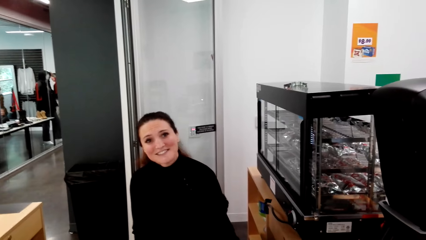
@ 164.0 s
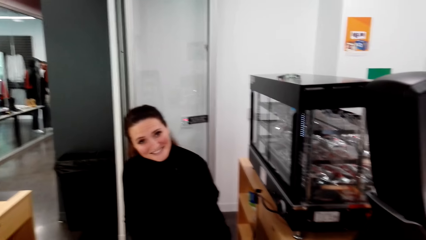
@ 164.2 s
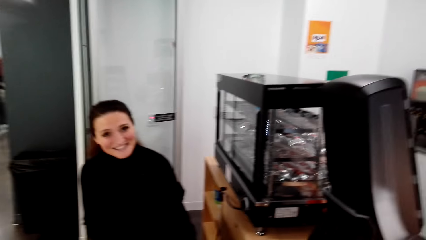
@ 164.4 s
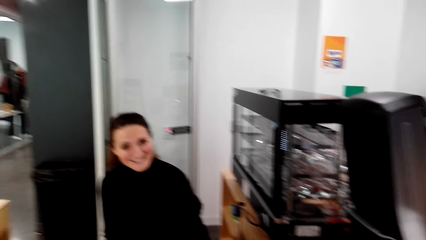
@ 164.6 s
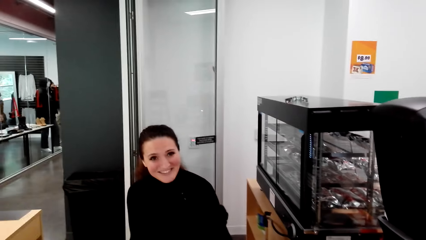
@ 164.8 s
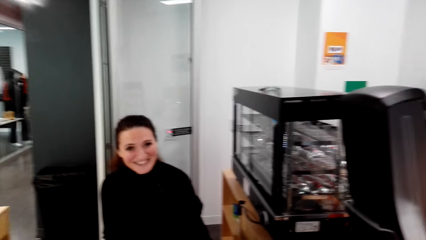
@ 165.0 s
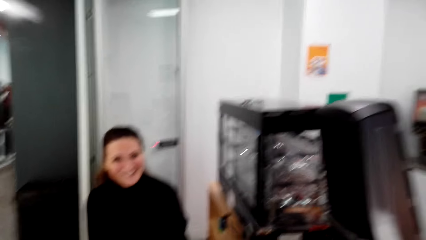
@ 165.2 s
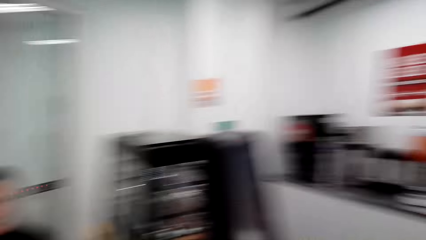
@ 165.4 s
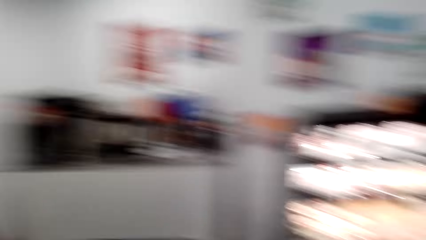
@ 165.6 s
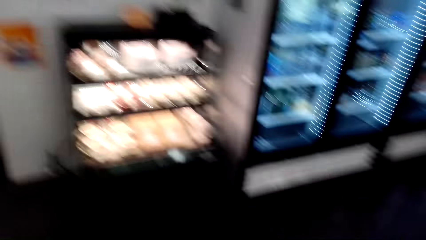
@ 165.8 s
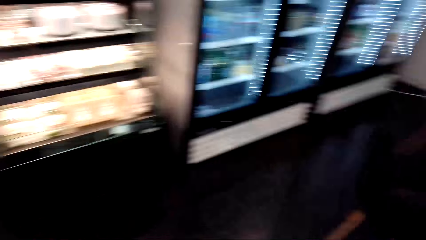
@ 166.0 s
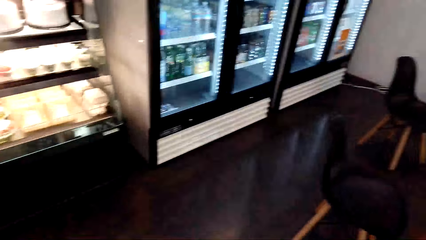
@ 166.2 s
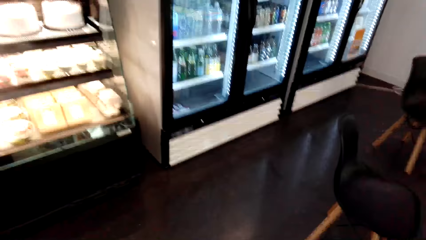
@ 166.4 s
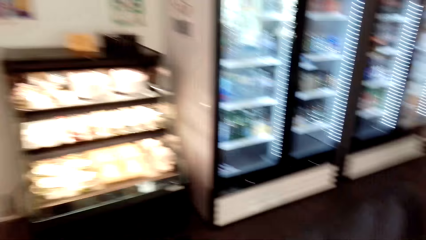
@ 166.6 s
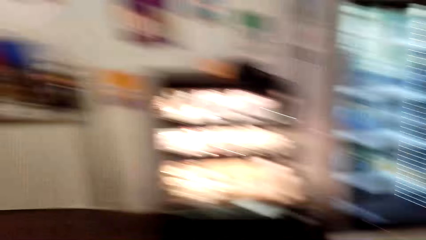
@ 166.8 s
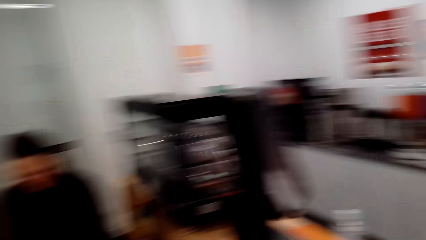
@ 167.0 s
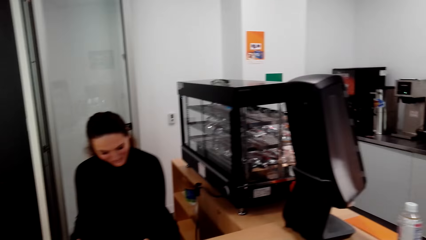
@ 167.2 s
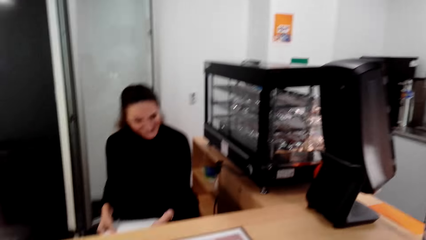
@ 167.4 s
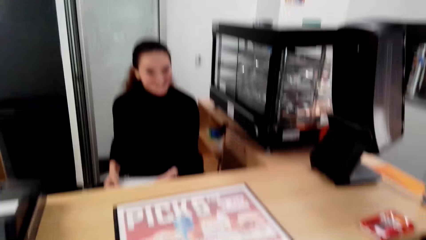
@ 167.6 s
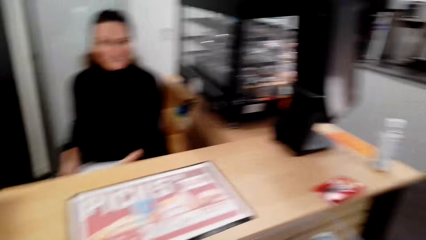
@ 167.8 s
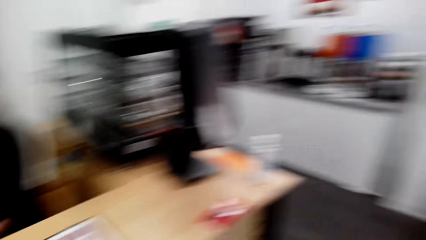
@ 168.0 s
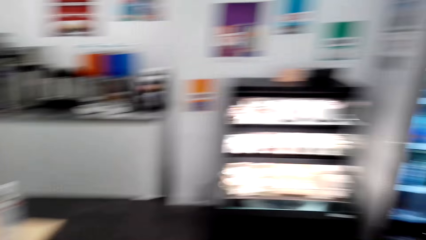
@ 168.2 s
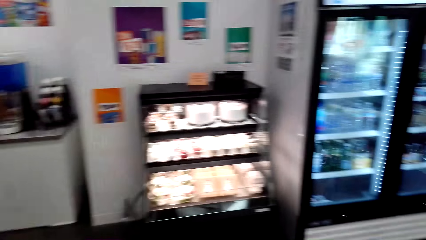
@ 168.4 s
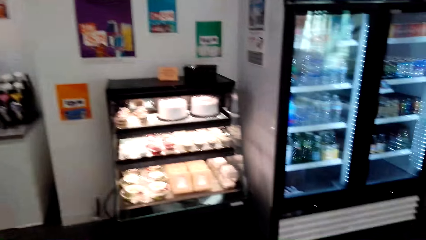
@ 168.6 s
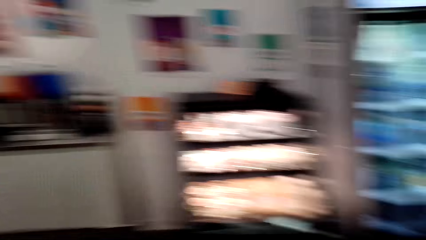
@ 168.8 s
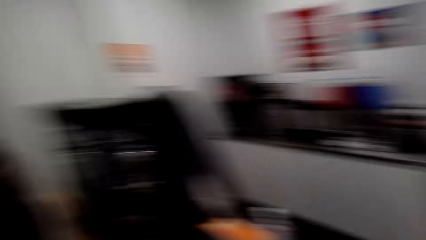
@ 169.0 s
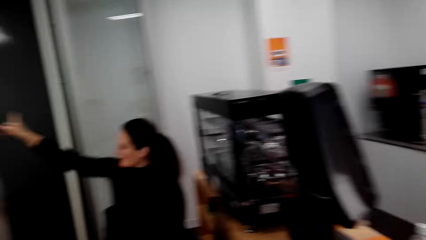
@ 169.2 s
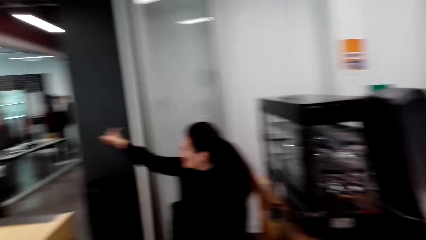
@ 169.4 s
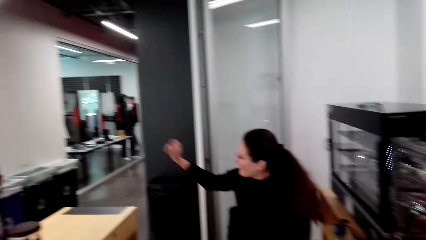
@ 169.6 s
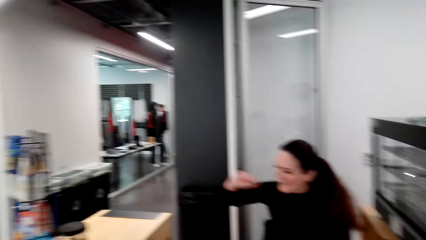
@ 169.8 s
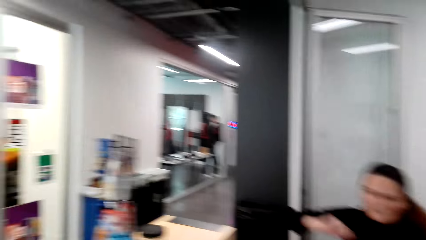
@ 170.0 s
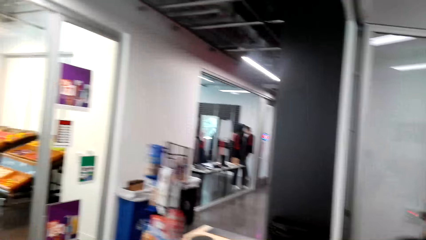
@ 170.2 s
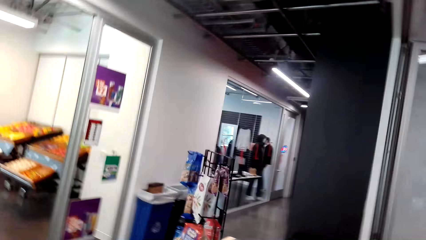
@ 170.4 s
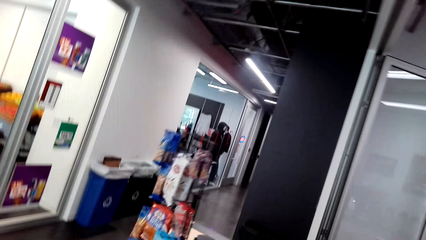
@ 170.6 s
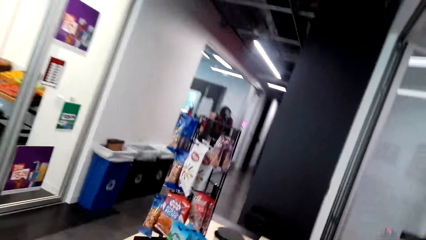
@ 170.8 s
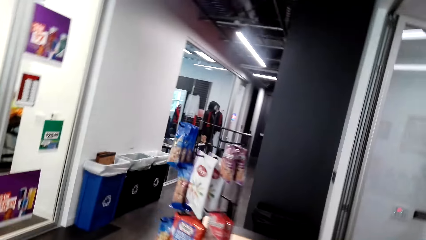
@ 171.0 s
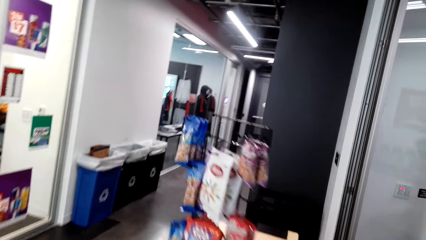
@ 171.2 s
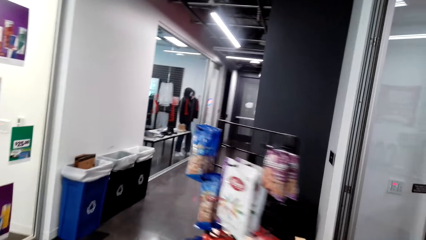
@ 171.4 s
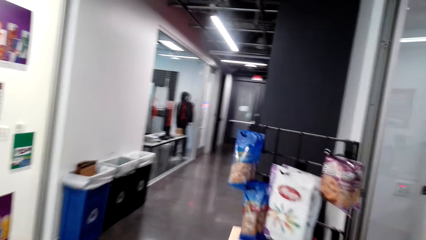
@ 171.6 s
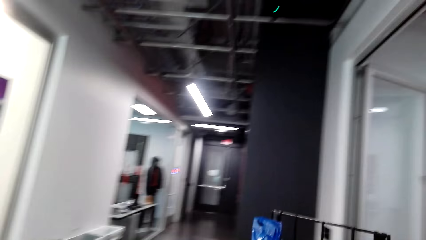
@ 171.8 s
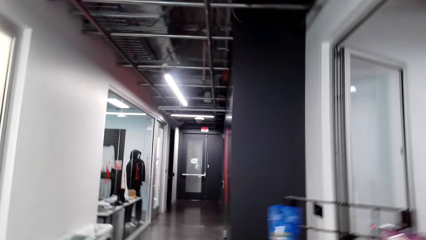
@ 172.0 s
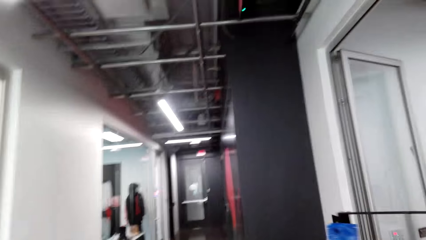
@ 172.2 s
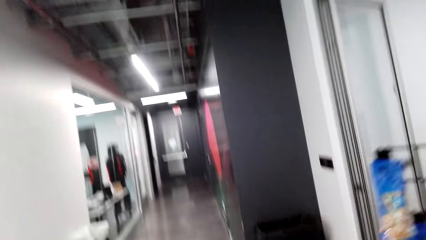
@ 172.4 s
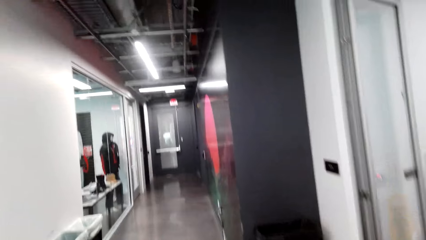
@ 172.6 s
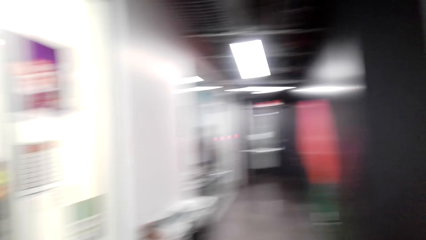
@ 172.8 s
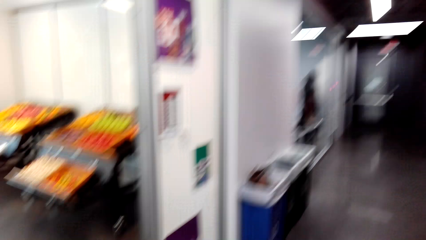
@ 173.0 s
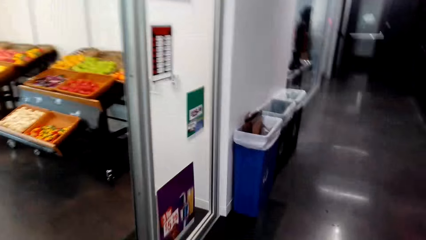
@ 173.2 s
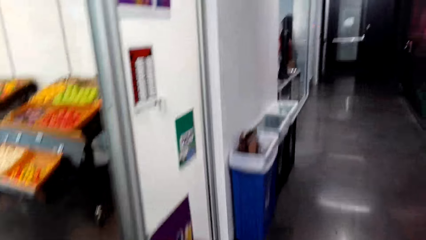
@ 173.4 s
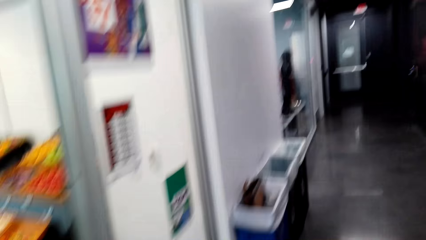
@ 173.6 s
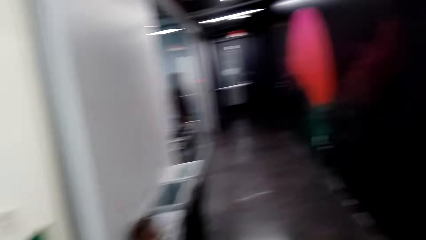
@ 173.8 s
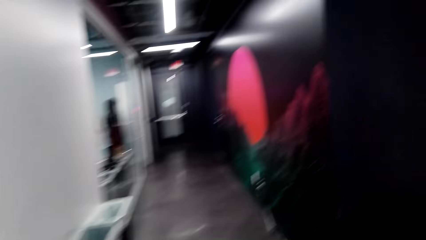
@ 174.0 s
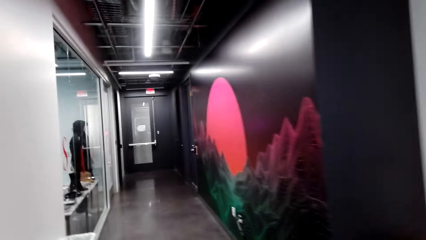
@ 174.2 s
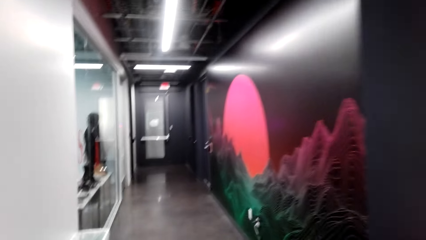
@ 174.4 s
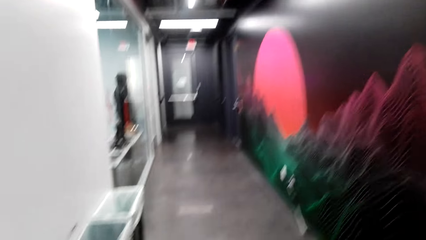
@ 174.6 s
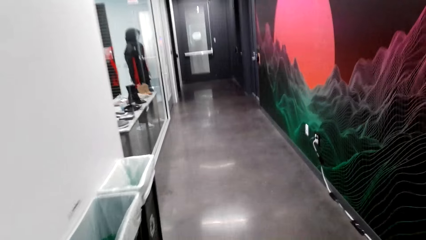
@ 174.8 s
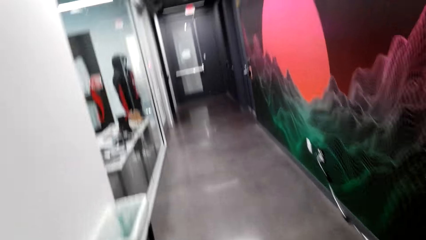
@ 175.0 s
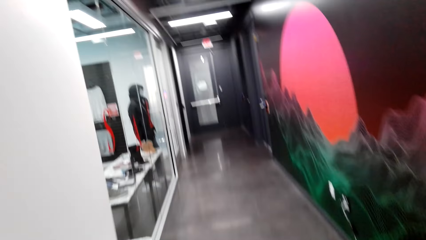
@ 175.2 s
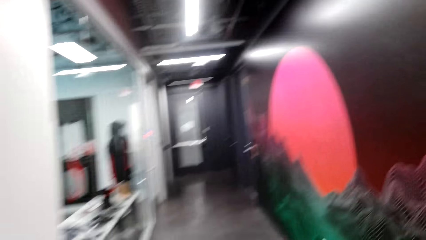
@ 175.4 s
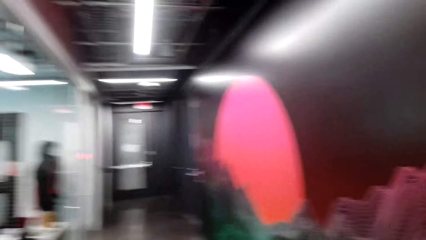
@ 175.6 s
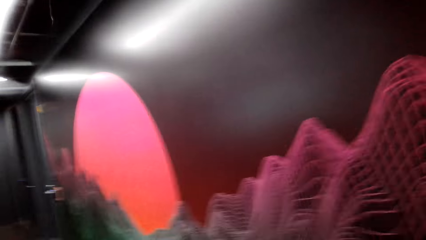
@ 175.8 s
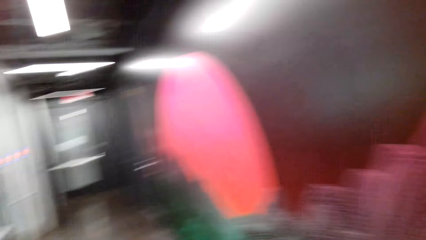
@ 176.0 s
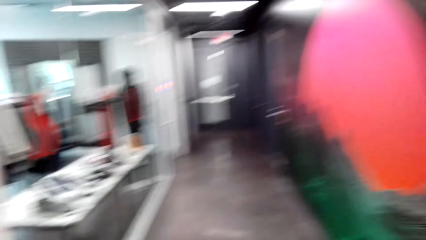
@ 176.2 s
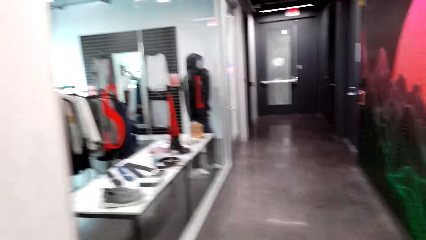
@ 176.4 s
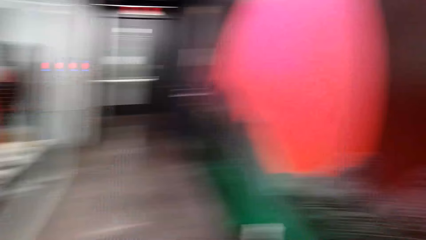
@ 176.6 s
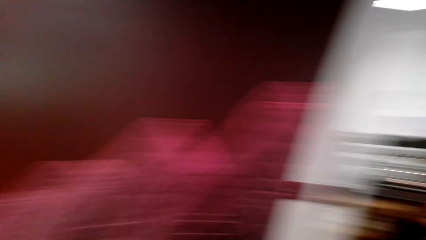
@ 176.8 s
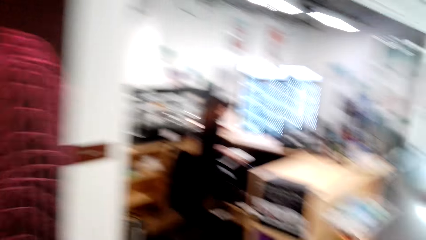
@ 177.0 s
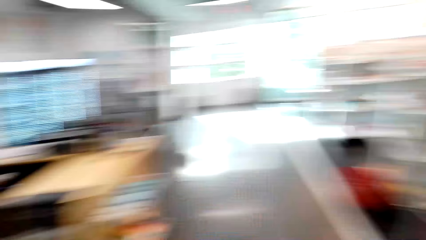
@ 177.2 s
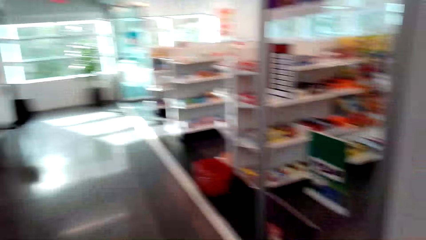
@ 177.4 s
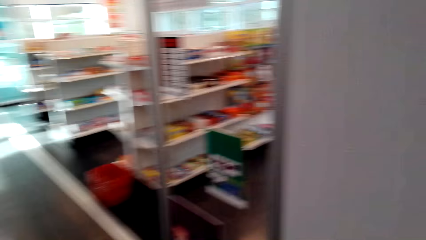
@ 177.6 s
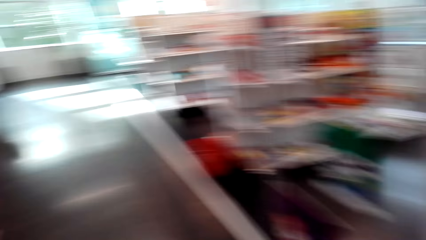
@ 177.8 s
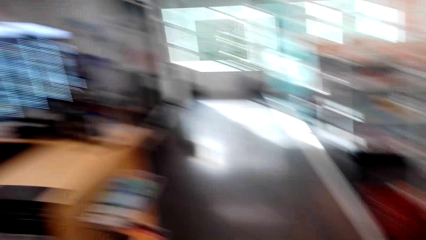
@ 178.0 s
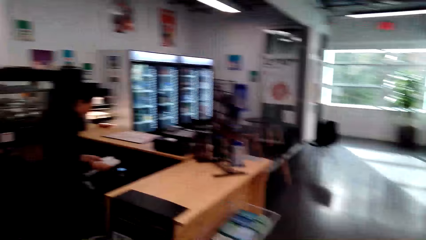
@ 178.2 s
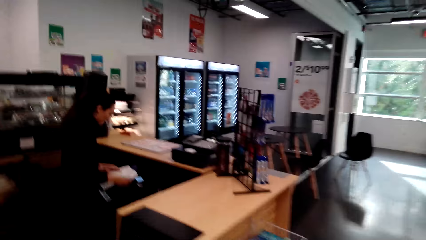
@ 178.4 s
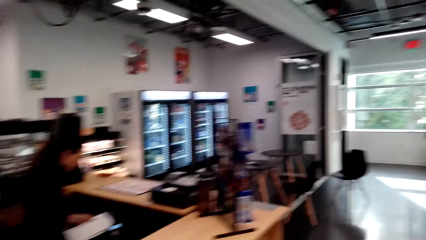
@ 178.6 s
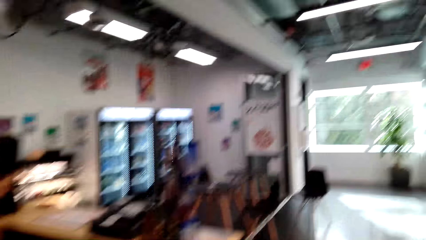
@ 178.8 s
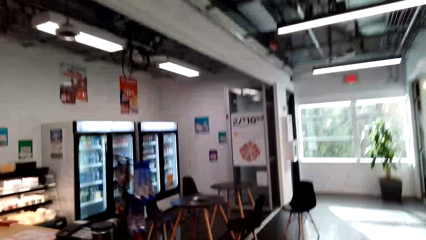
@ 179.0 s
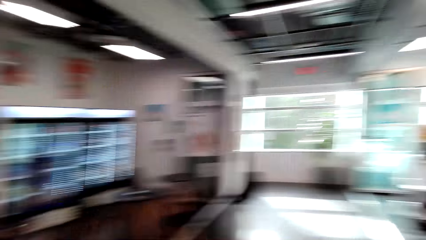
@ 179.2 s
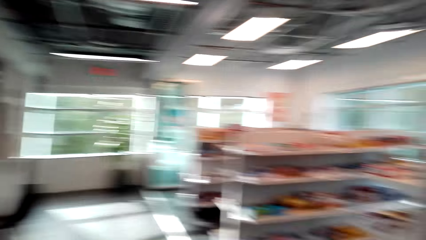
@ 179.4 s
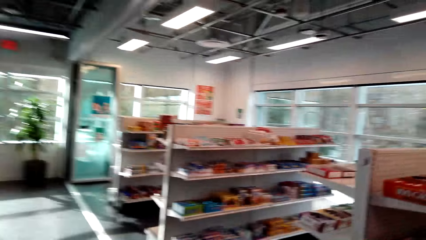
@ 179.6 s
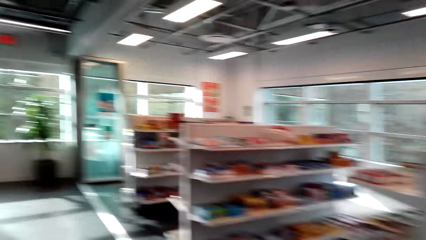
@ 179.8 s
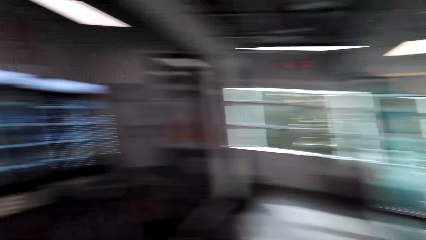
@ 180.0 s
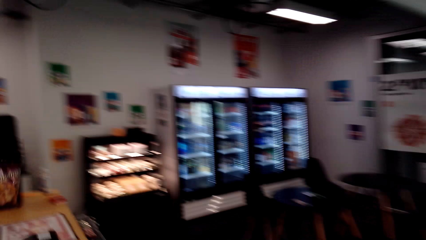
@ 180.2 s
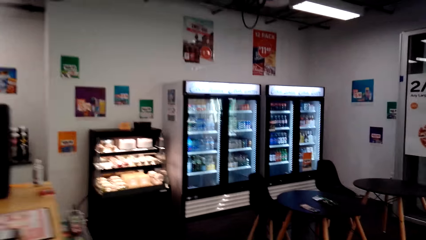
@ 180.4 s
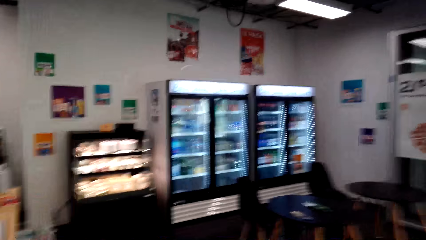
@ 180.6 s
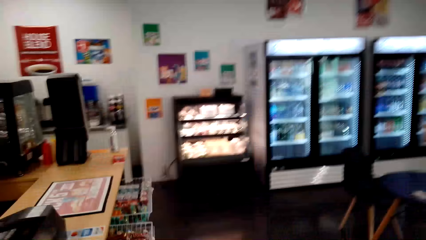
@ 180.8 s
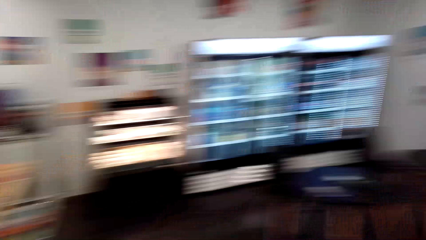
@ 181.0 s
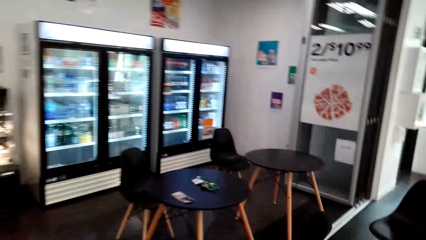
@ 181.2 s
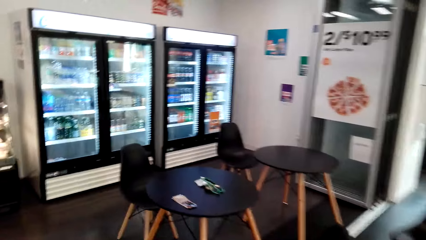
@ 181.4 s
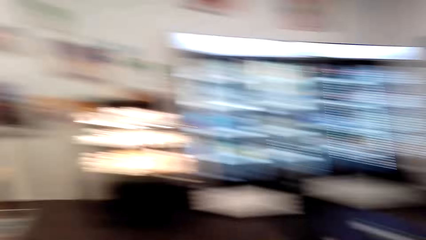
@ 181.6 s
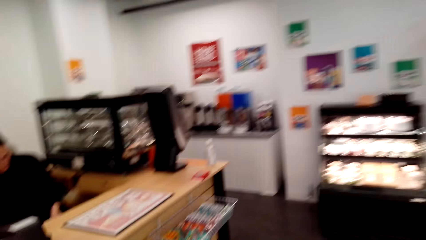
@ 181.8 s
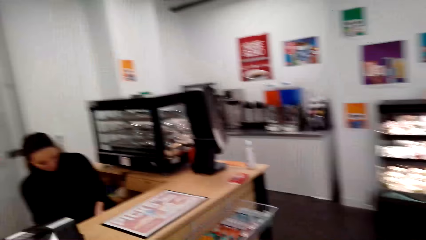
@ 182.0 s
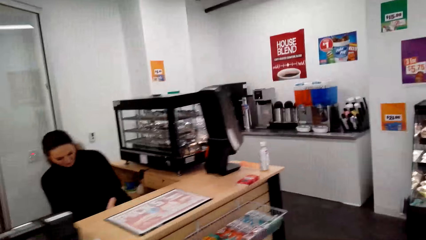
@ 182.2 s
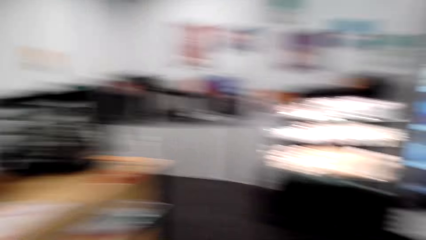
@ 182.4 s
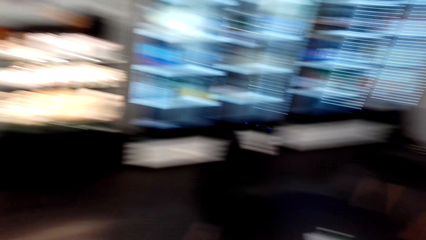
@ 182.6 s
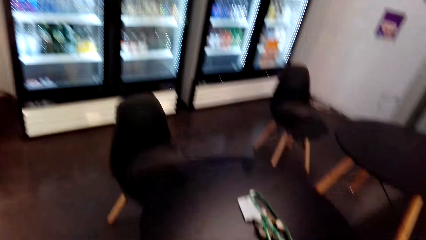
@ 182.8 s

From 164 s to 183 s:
The camera wearer moves the camera around the mall. A woman converses with the camera wearer. The camera wearer walks in the mall. They move the camera around the mall. The woman converses with the camera wearer.
